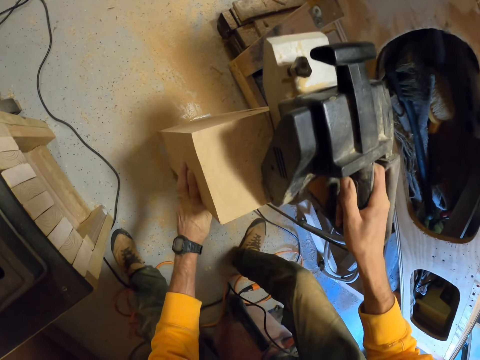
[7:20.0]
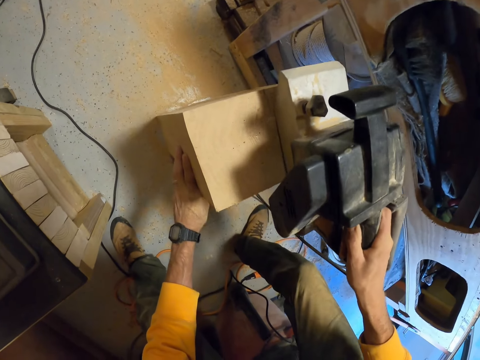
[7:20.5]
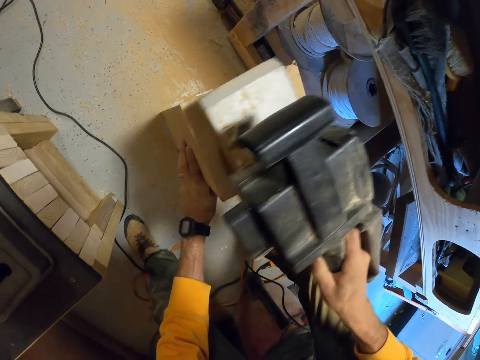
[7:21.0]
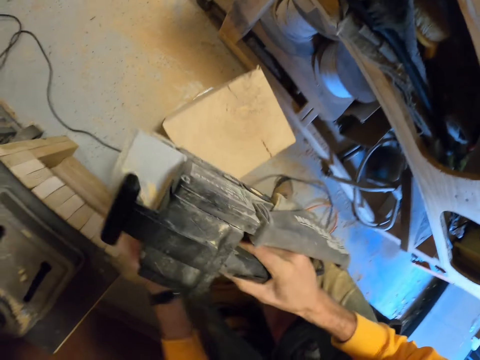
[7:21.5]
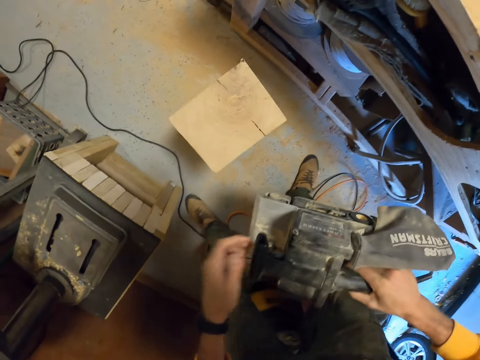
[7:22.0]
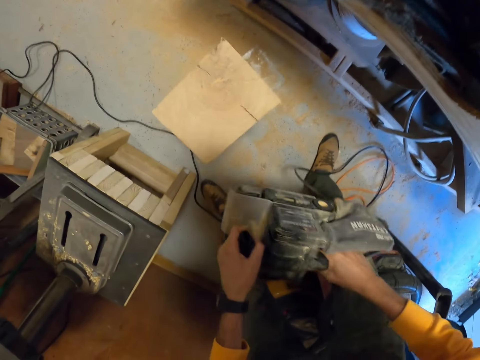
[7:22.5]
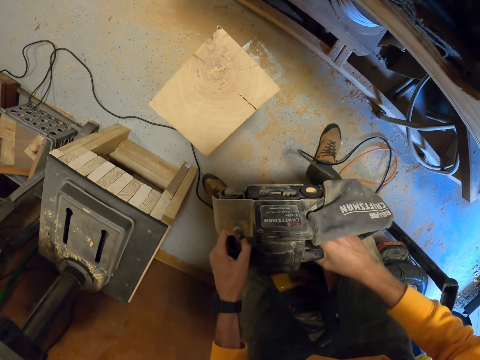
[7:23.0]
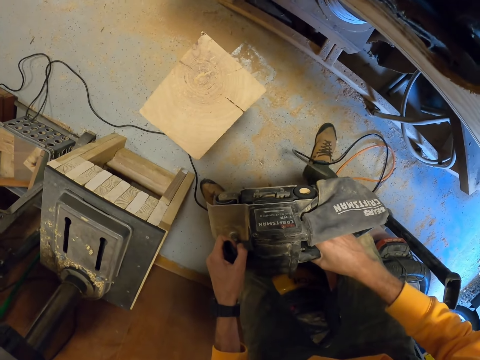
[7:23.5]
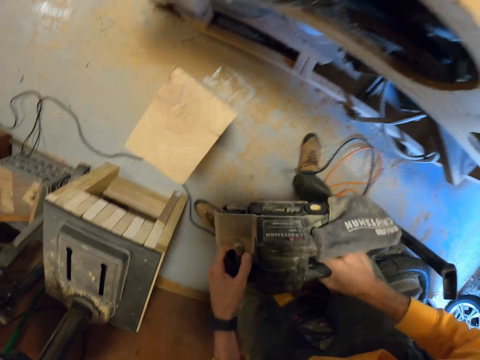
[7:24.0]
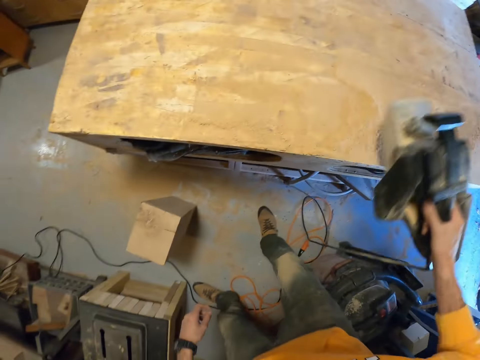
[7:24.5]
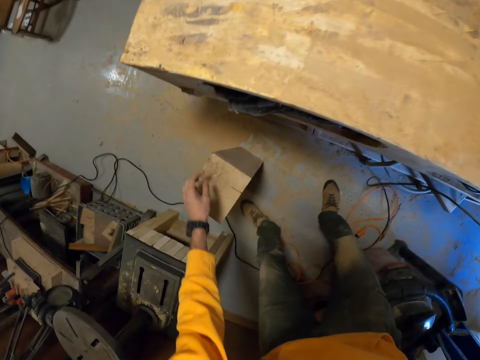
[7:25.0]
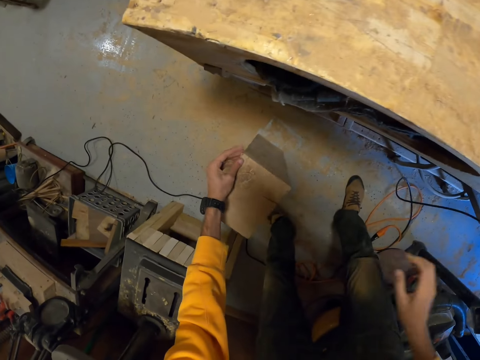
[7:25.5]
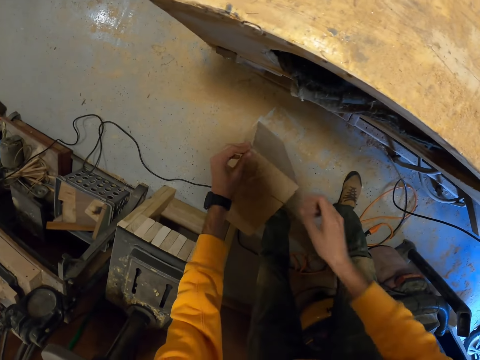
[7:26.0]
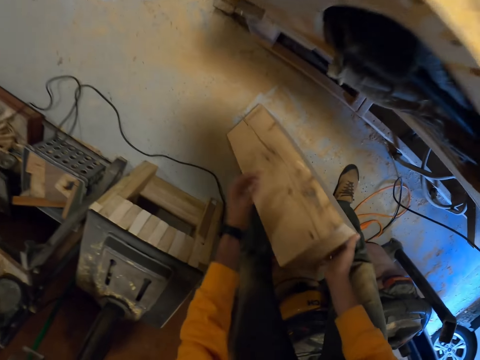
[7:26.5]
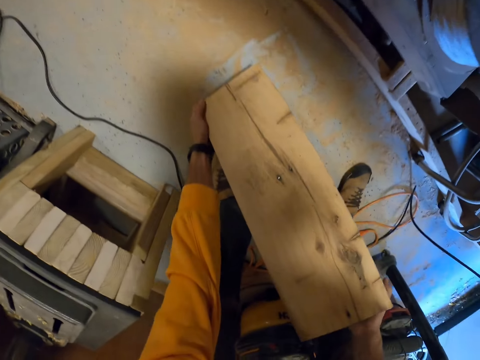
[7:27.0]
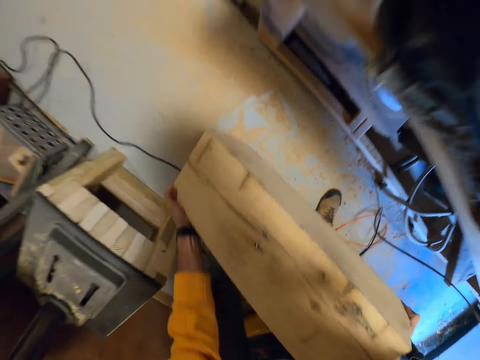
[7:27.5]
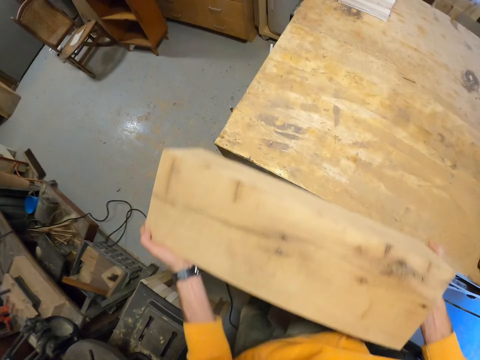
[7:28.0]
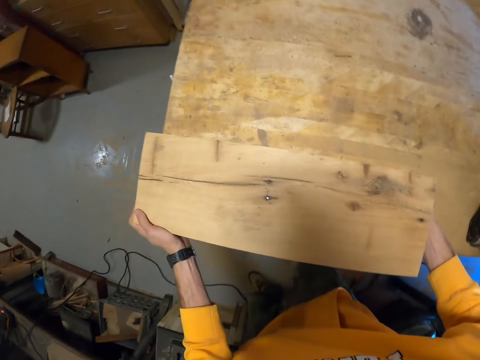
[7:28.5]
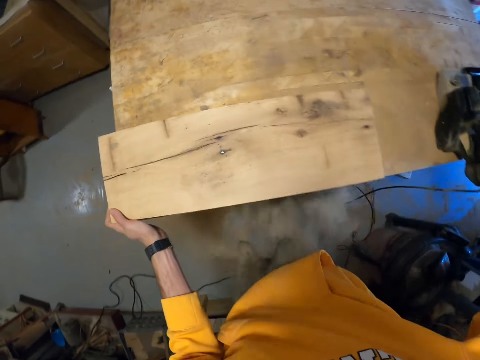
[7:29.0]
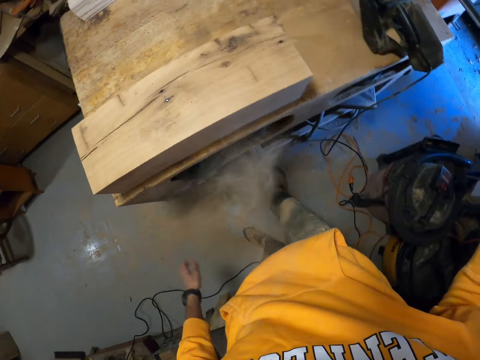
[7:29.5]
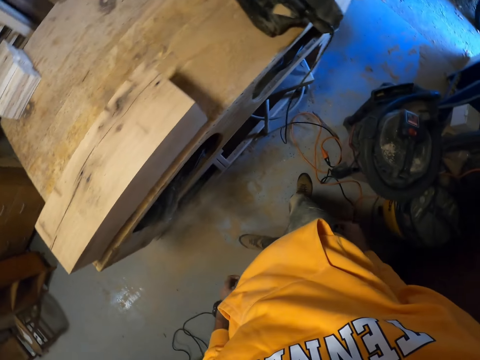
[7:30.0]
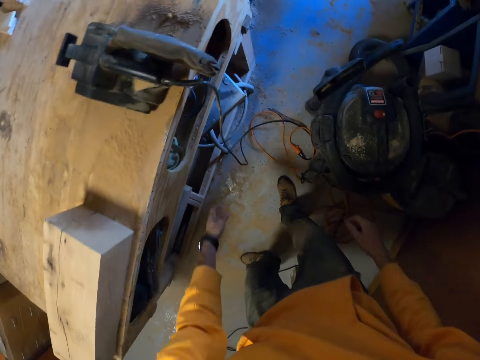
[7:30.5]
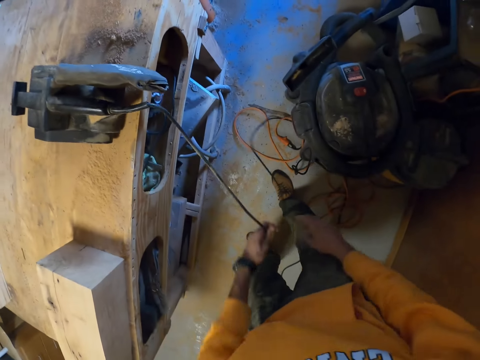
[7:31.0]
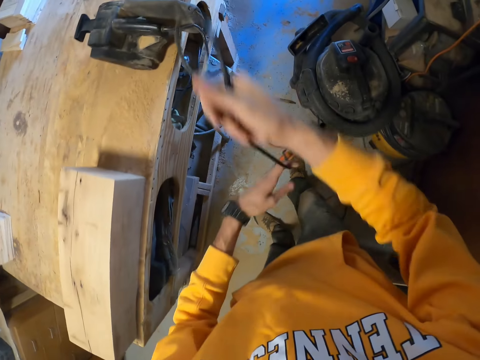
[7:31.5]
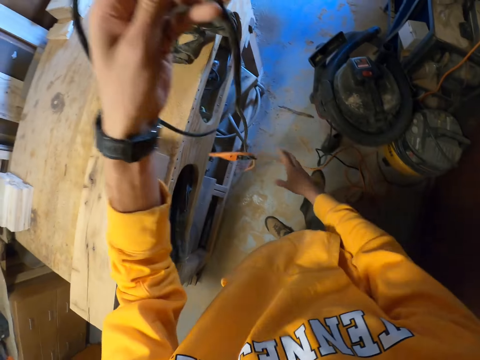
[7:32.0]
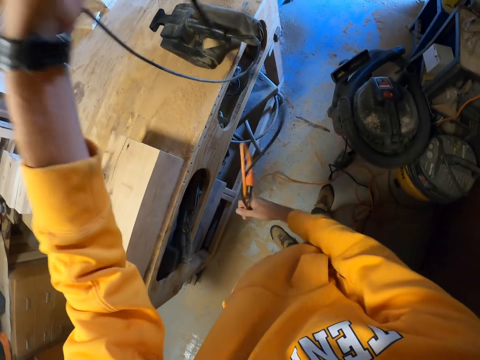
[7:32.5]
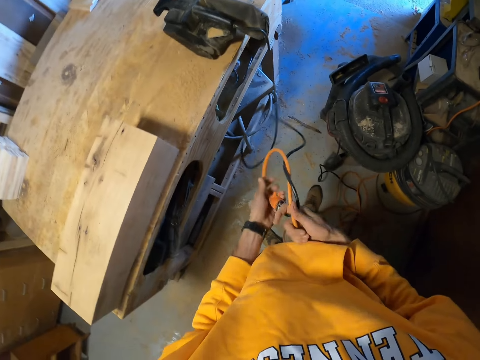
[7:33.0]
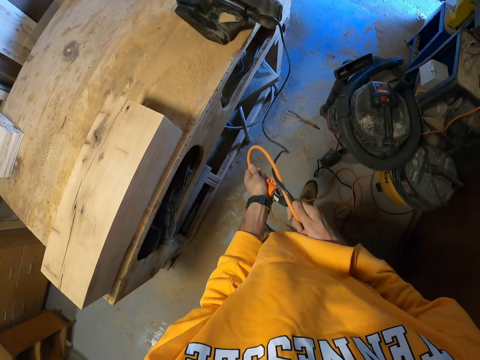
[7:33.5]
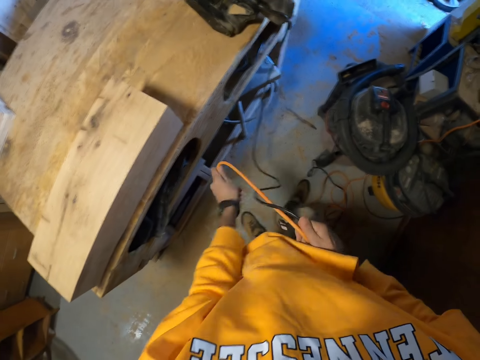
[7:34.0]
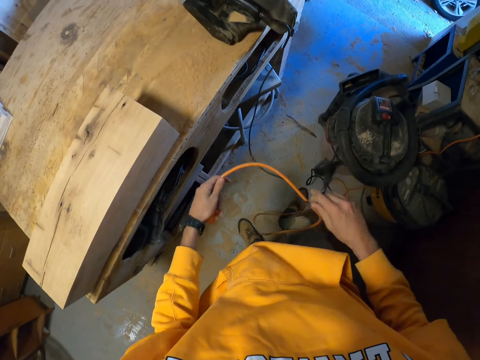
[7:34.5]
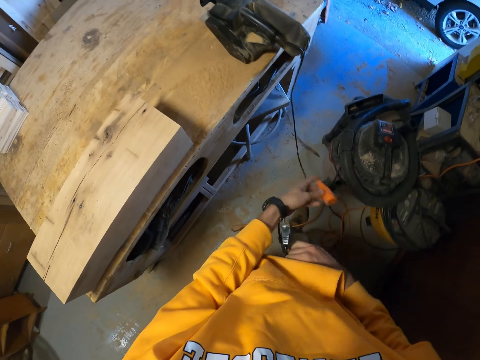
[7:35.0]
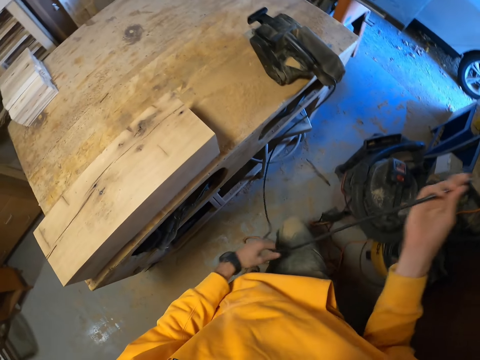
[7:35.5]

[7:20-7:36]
The camera wearer turns off a sander. They drop the belt sander on the workbench. They hold a wood block or timber. They carry the timber from the floor. They put the timber on the workbench. They stand. They hold a power cable. They pull the belt sander wire. They detach the plug from the socket.

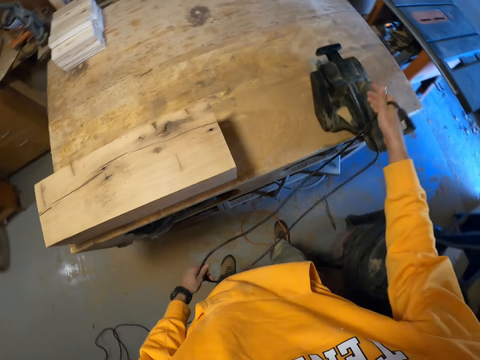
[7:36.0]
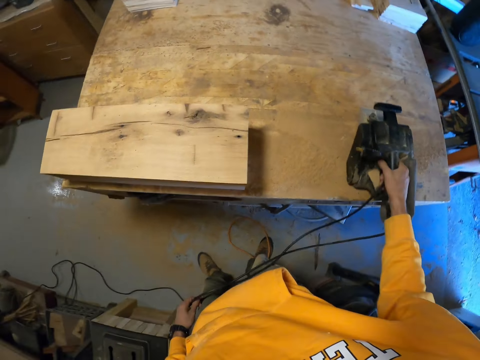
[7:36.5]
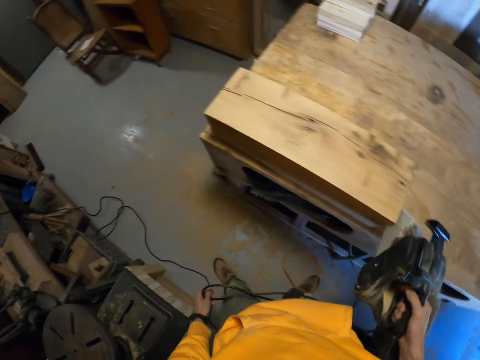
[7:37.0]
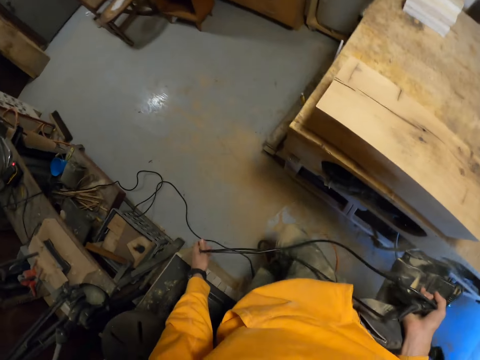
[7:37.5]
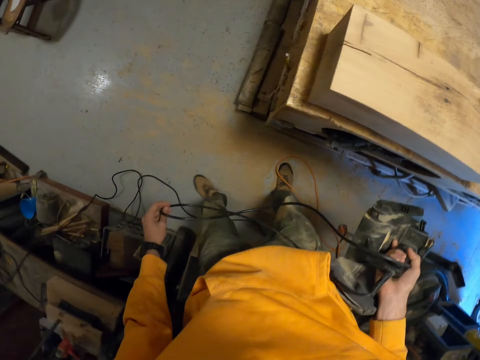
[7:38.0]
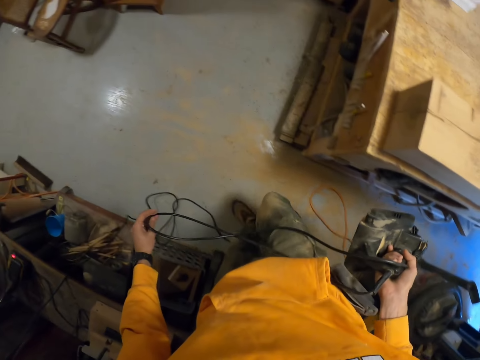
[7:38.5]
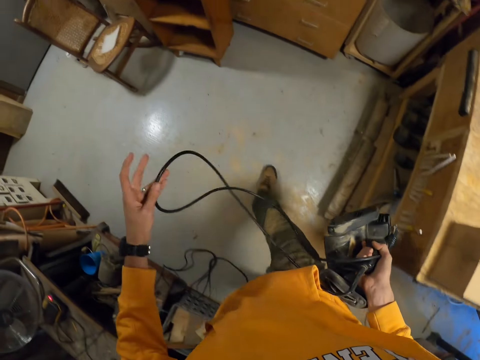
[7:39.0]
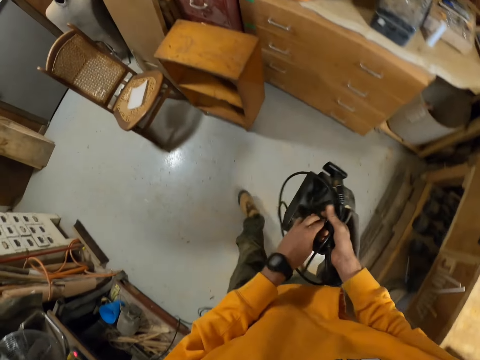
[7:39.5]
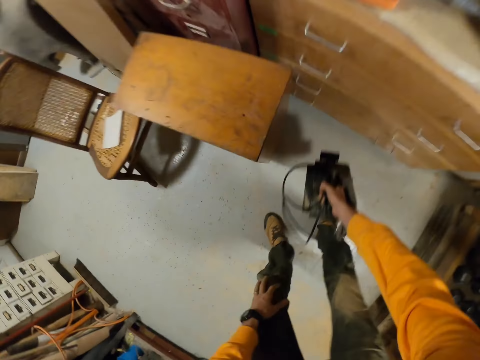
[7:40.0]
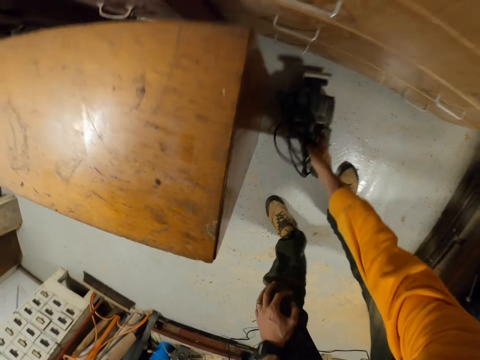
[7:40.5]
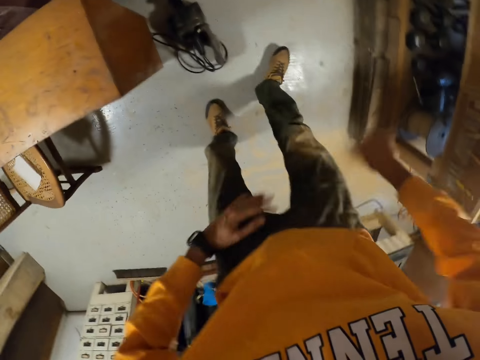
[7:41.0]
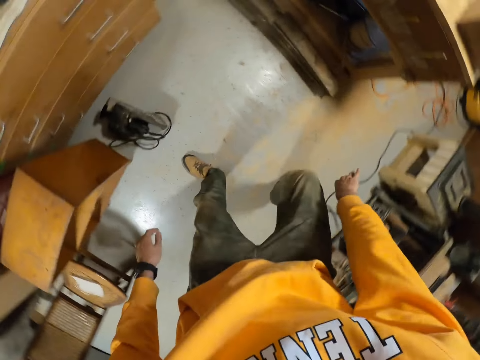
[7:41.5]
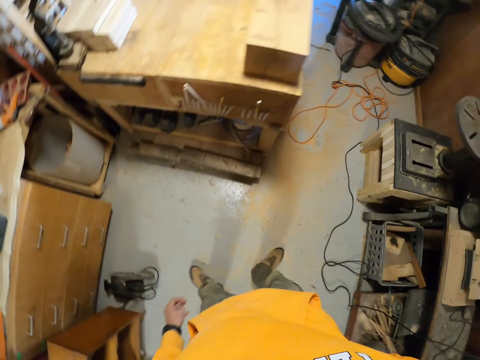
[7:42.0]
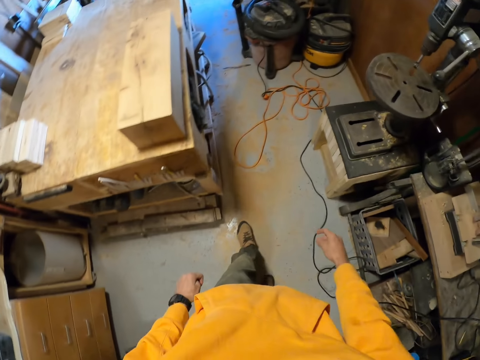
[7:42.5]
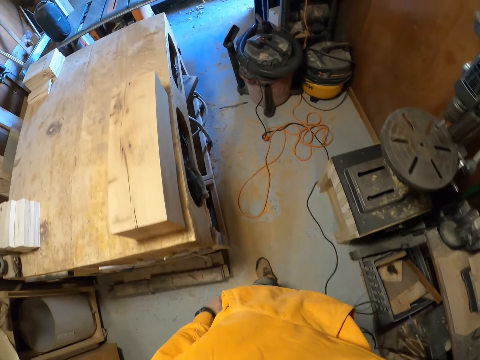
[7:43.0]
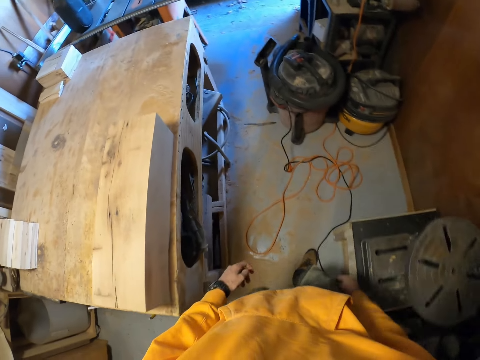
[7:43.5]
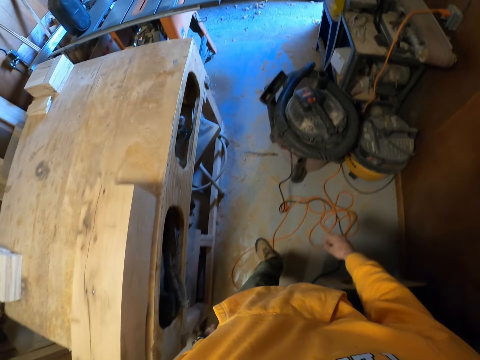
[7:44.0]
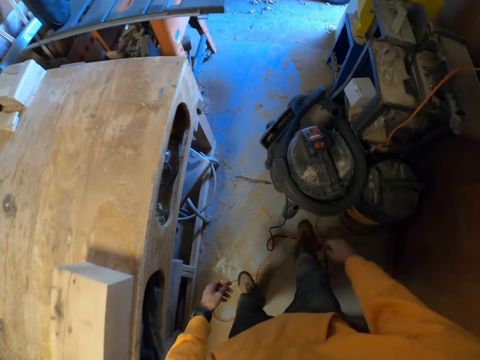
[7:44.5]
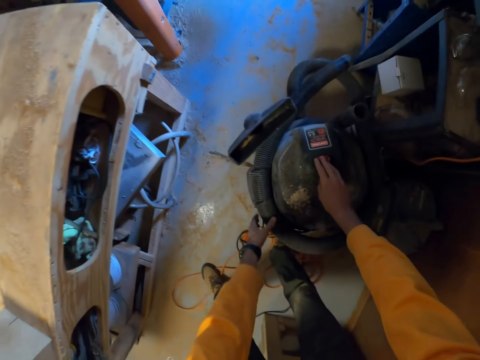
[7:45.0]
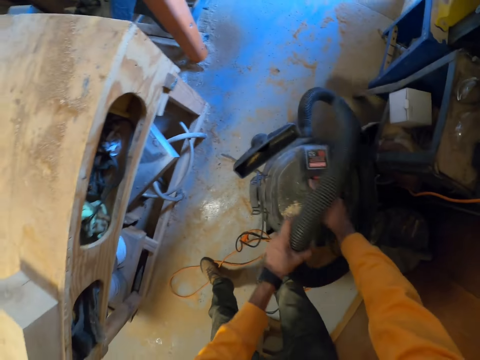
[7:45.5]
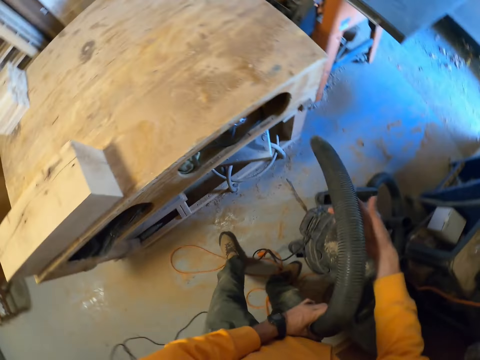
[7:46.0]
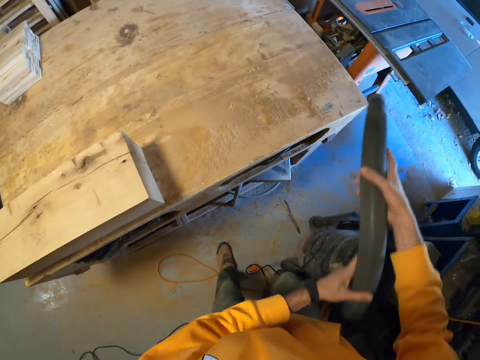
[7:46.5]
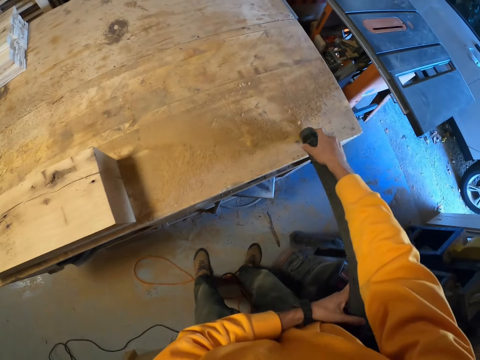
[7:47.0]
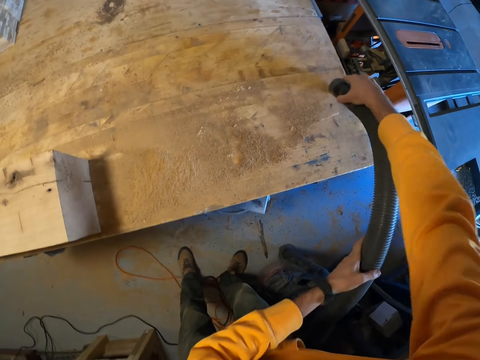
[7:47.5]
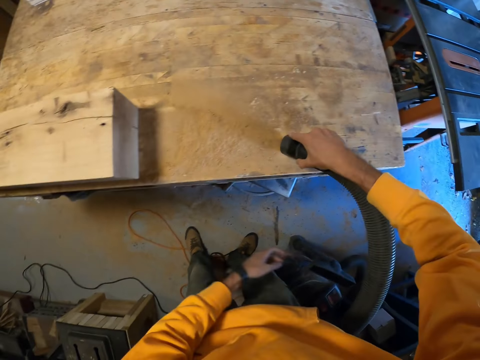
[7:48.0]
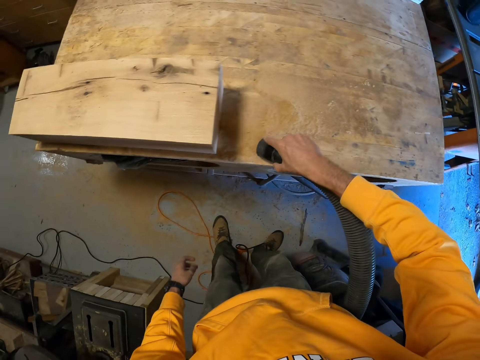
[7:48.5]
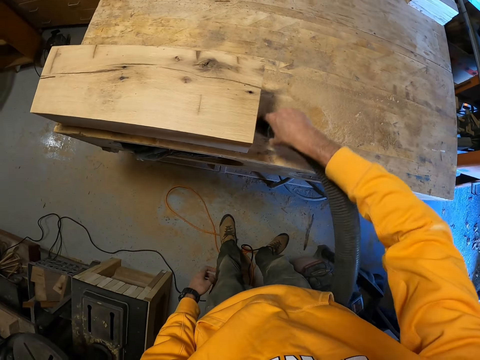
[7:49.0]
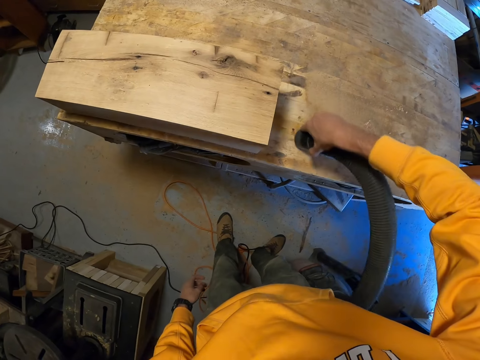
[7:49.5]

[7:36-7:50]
The camera wearer holds the power cable. He carries the belt sander from the workbench. He picks up the sander. He walks in the garage. He drops the belt sander on the floor. He dusts his trousers with his hands. He walks in the garage. He picks up a hose from a cylinder. He moves the hose over the working table. He cleans the workbench with the hose.
